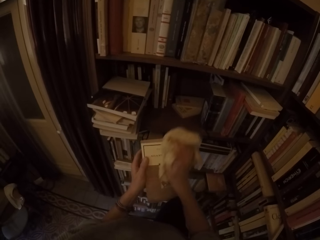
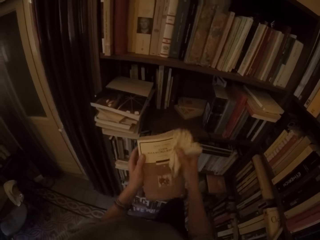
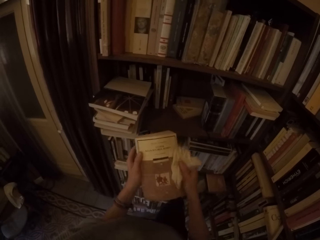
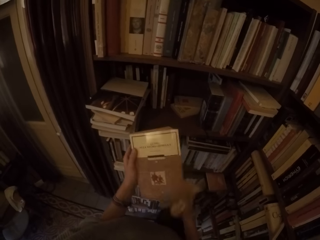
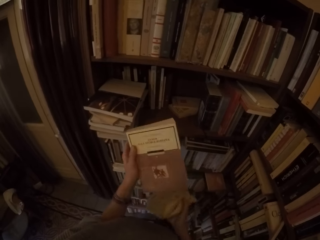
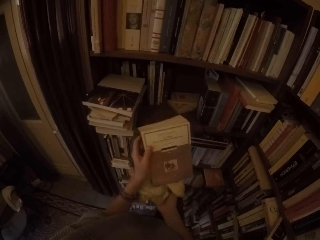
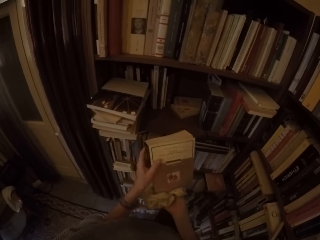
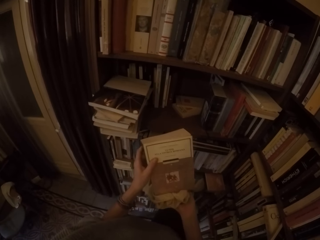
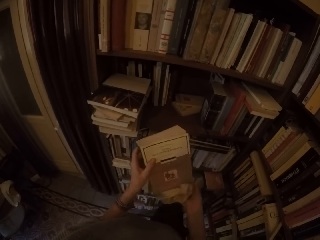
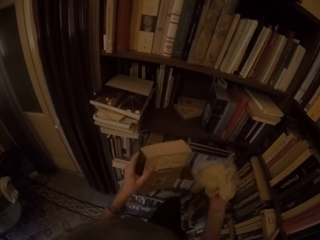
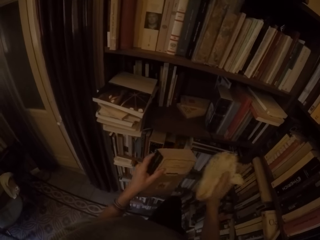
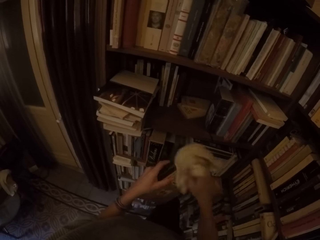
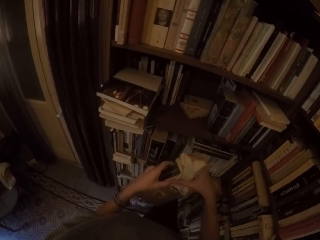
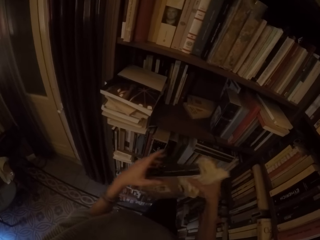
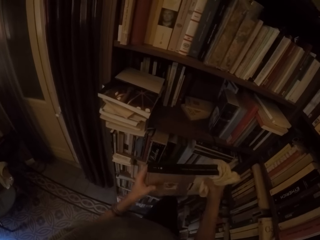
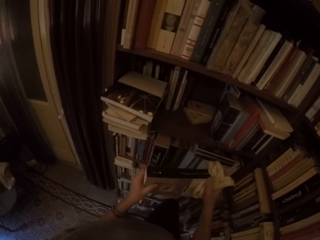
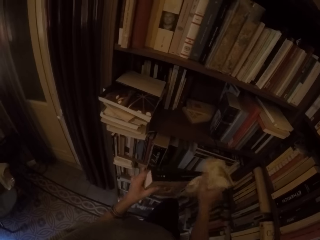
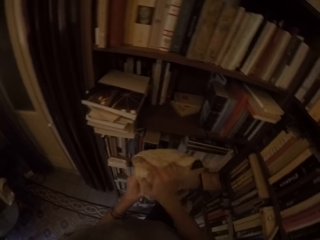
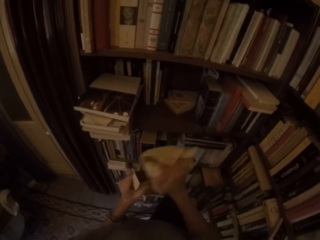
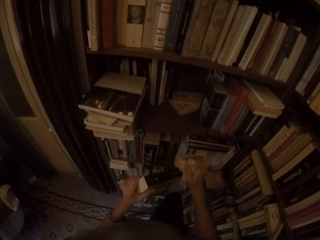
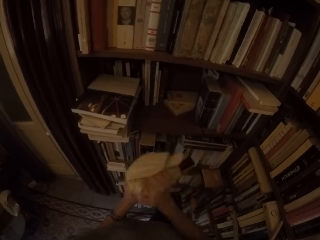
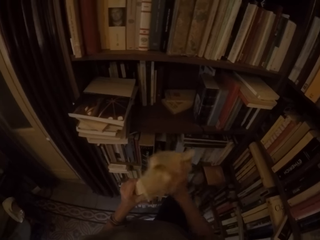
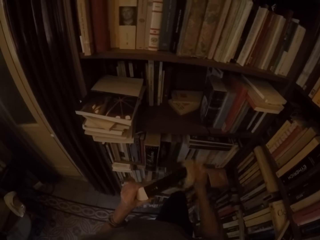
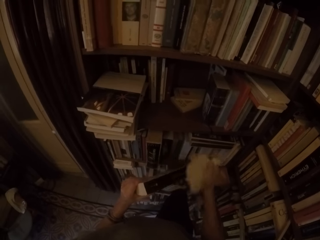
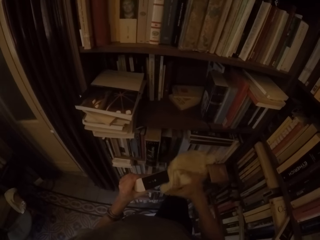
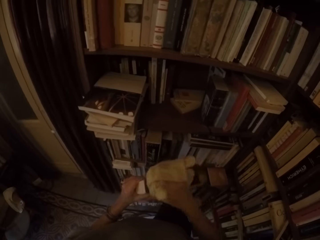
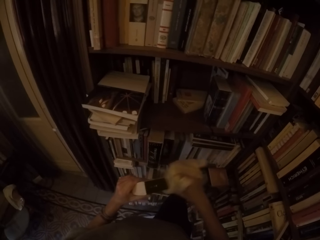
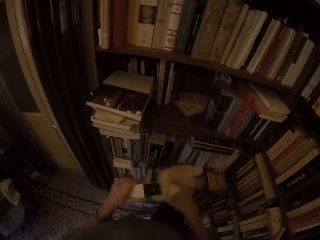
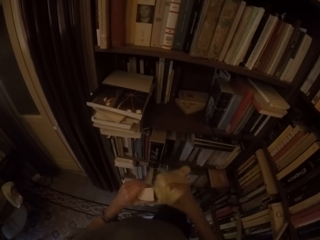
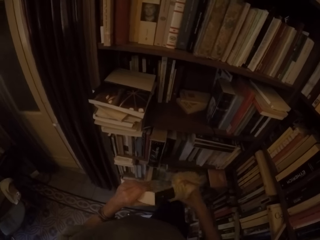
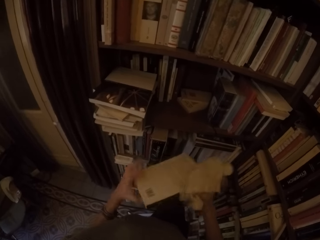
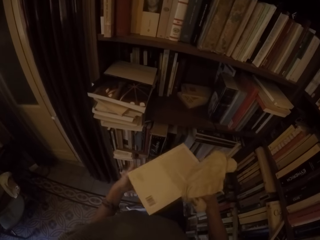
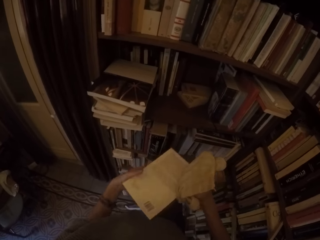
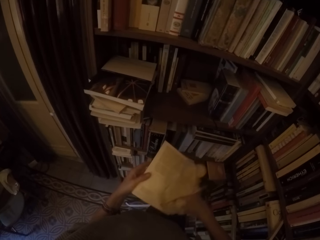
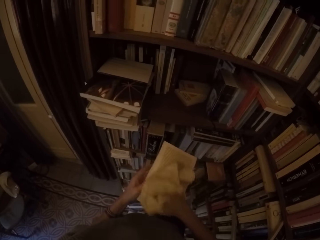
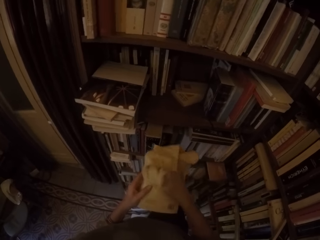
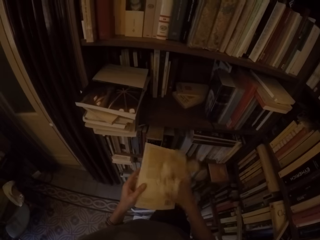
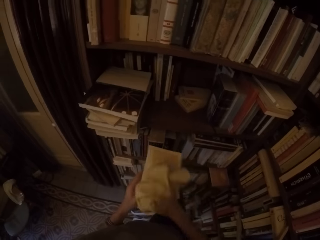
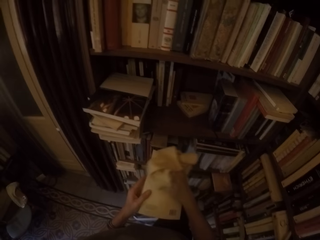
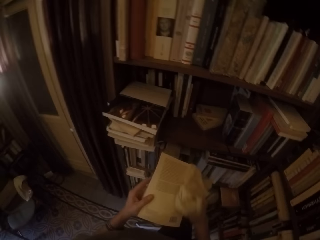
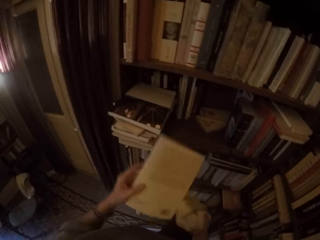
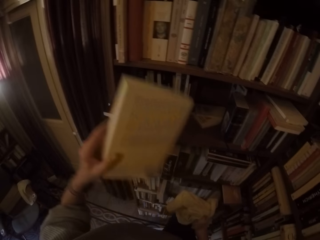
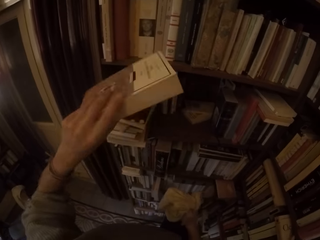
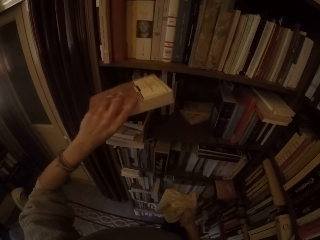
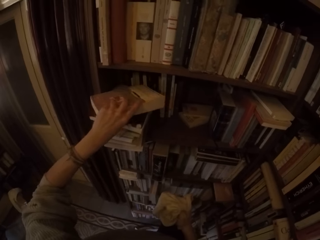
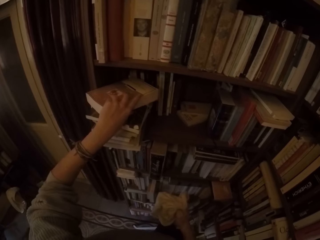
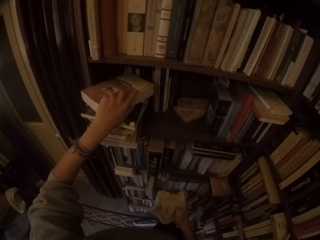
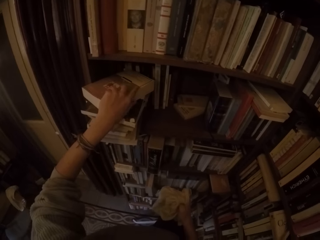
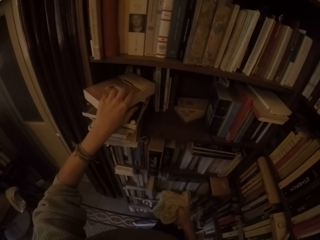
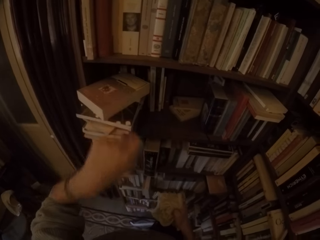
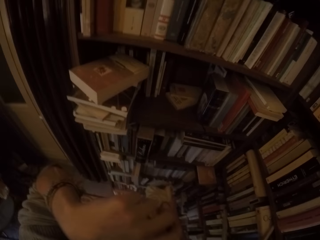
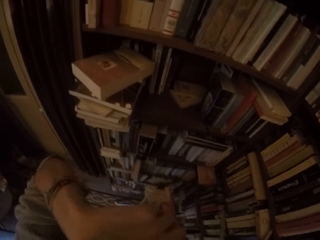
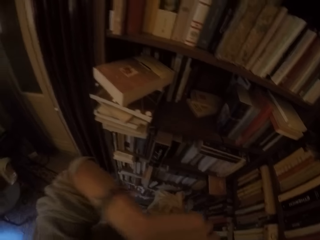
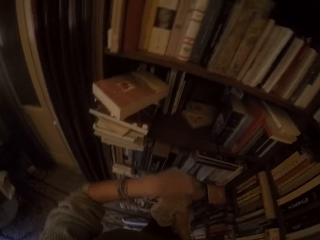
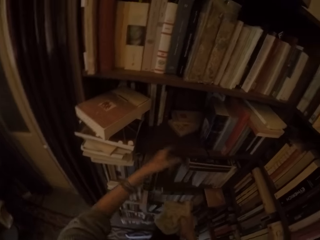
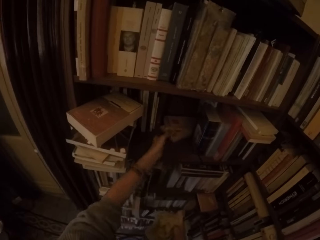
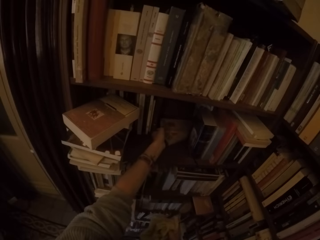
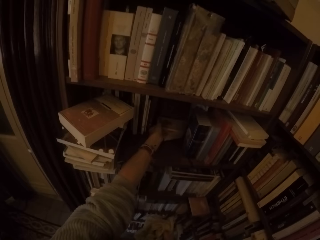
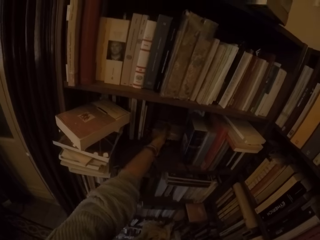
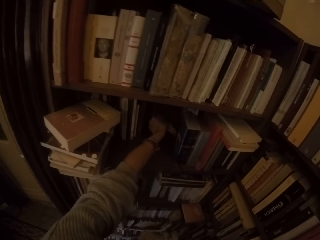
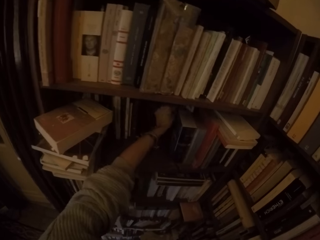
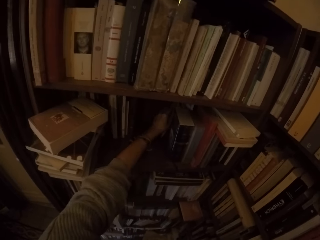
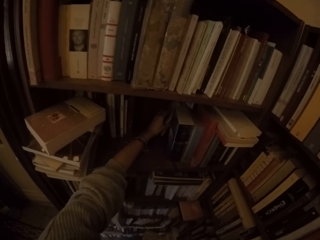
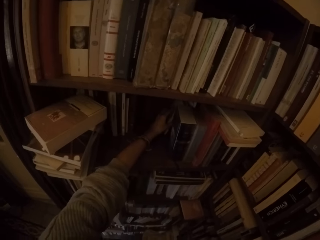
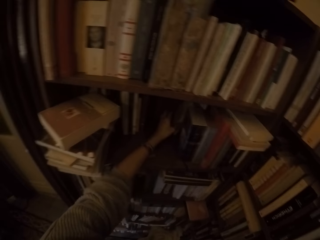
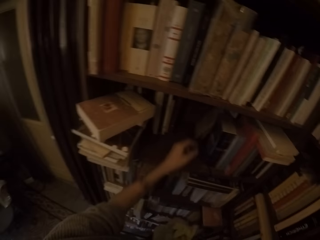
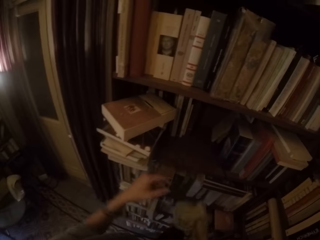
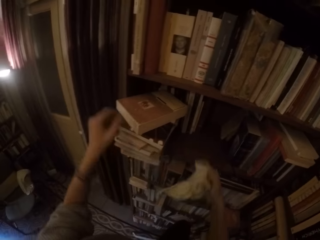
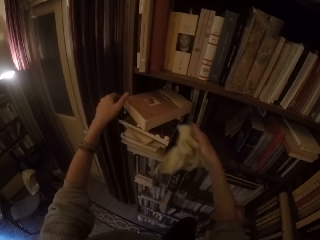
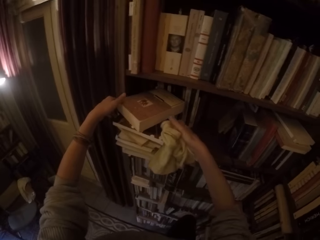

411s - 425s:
The camera wearer puts the book on the shelf with his left hand, on the other books. He raises his left hand to touch his face. He arranges the books on the shelf with his left hand. He holds the book on the shelf.

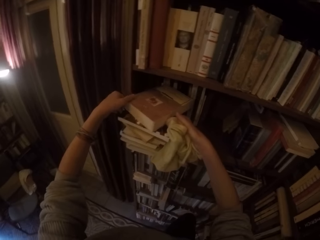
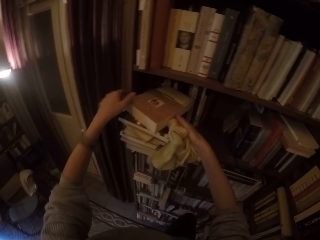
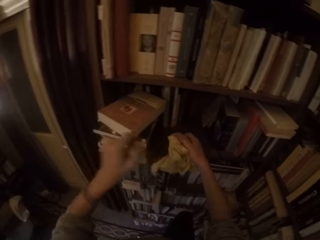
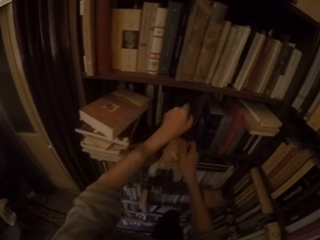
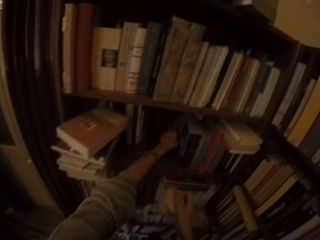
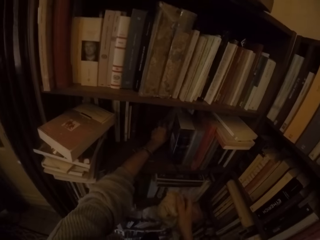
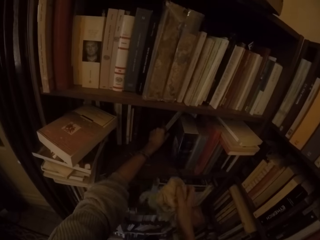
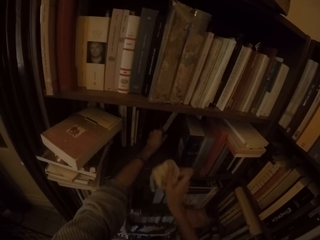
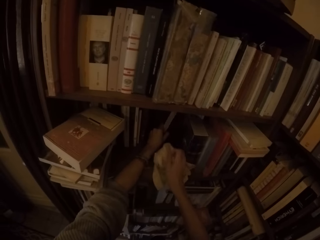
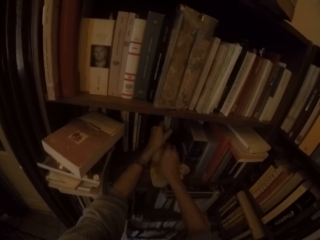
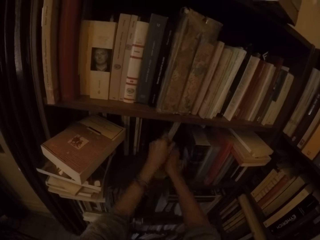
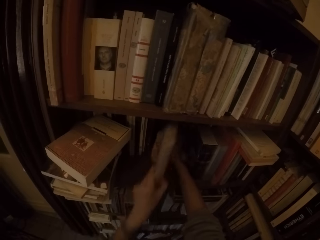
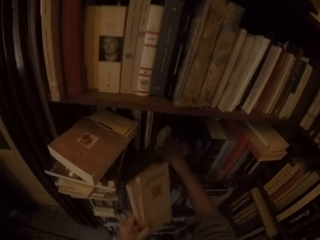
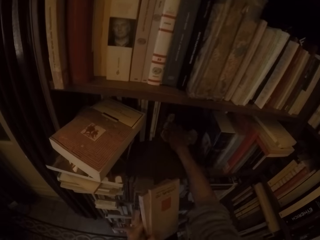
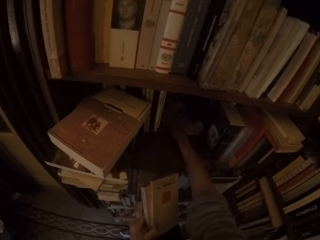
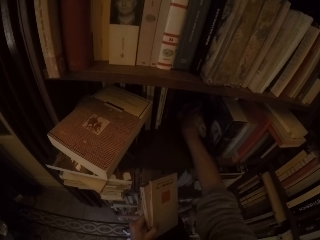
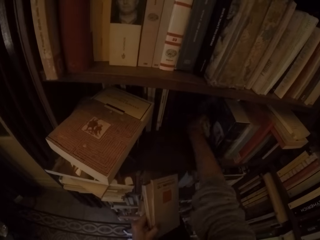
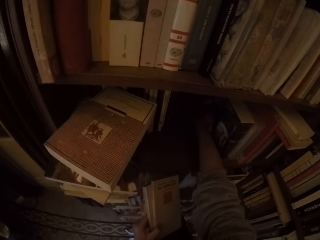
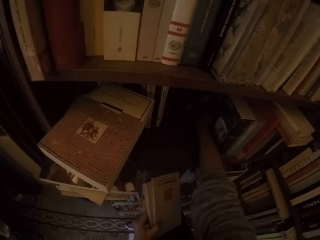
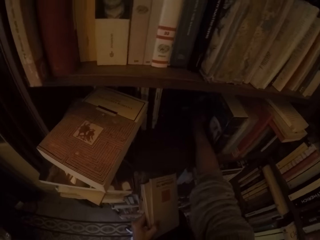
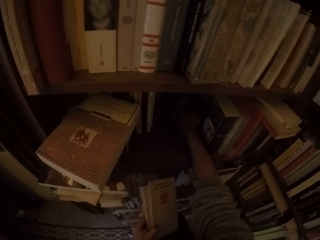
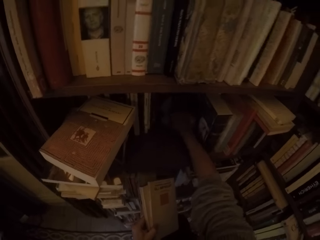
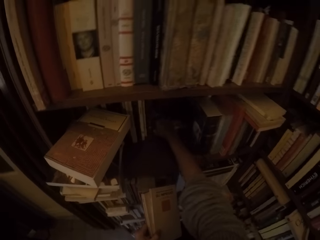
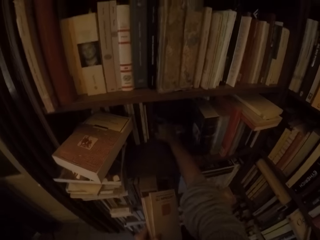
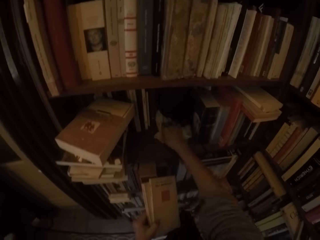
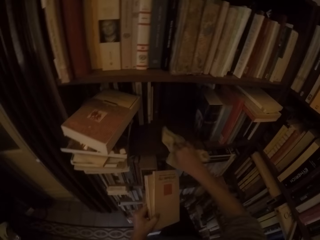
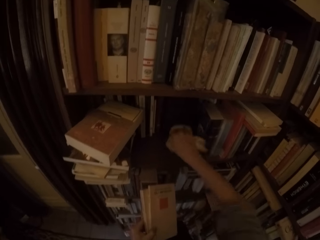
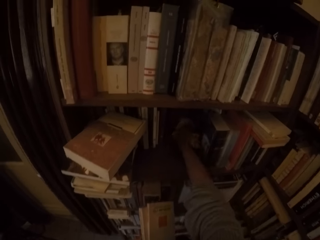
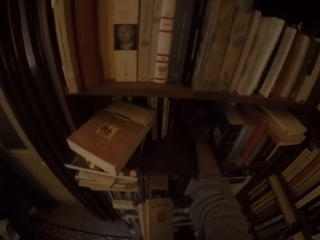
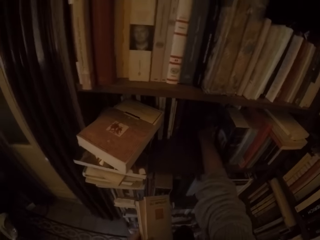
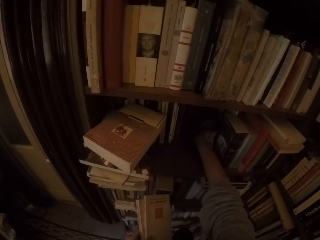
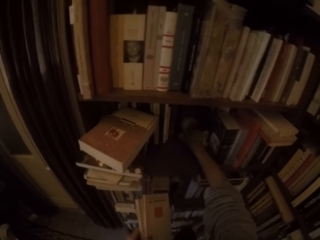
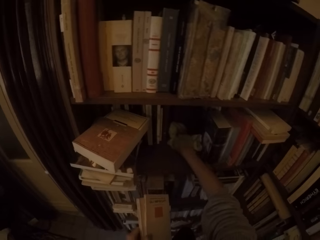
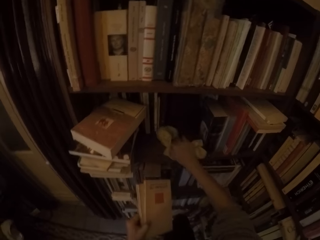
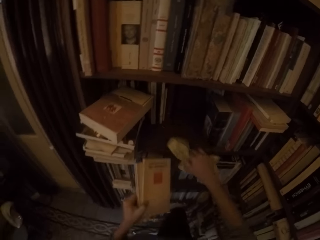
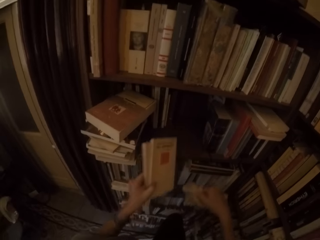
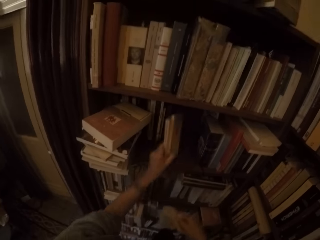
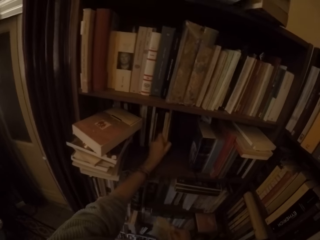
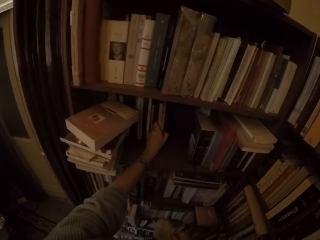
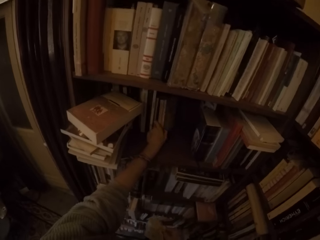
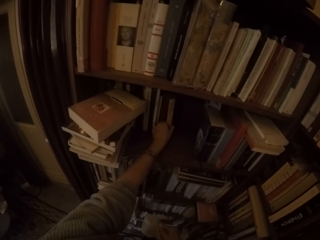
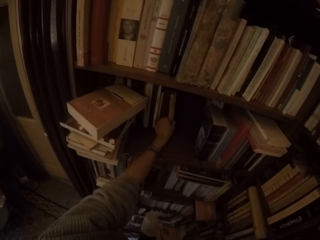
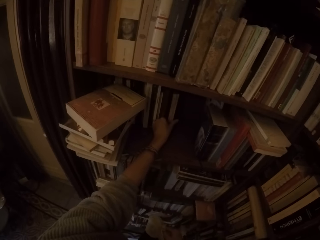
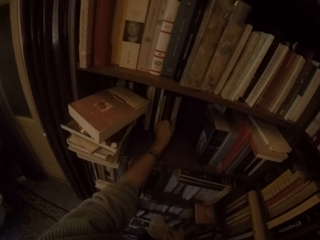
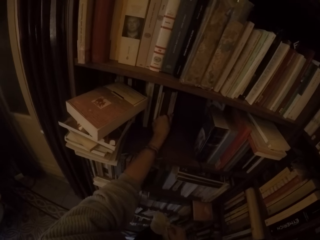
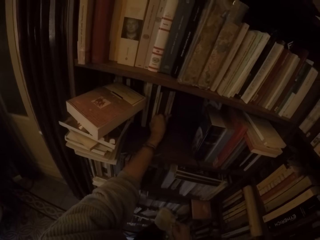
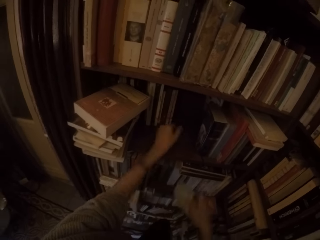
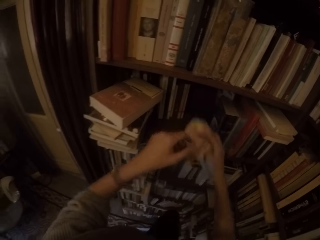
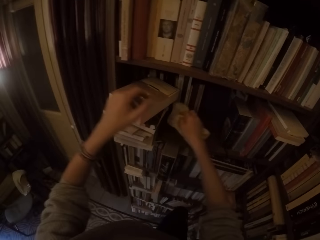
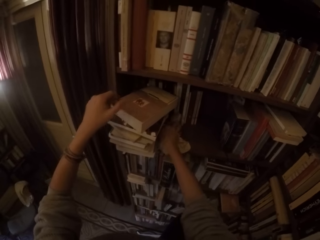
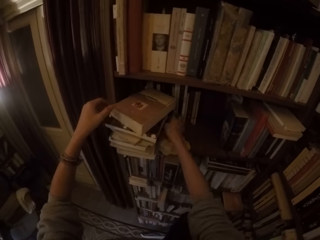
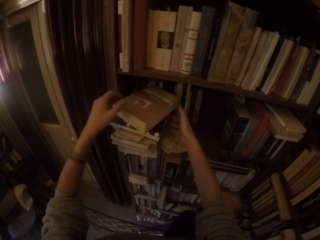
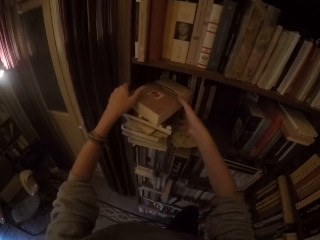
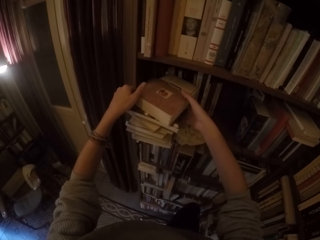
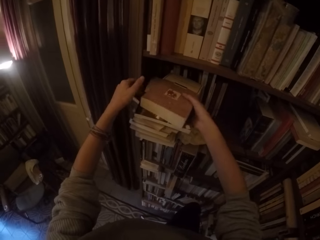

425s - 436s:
The camera wearer picks two books from the shelf with his left hand. He removes the book from the table. He wipes the shelf with the towel in his right hand. He puts the two books on the shelf with his left hand. He drops the towel in his right hand on the shelf.
